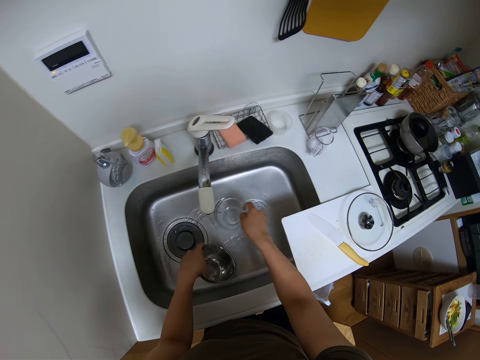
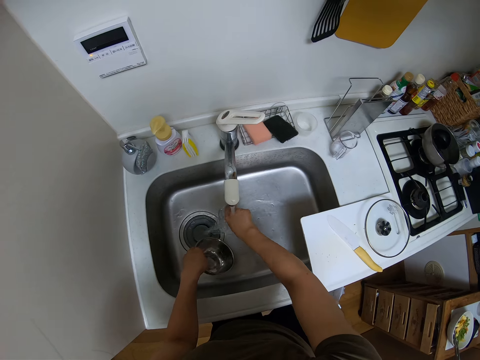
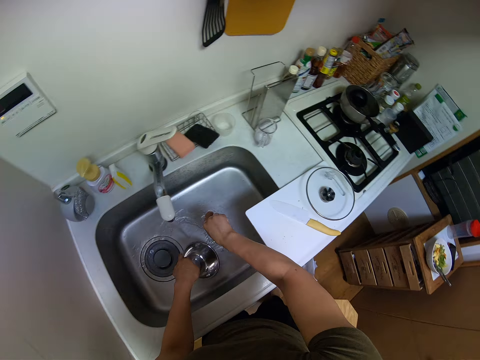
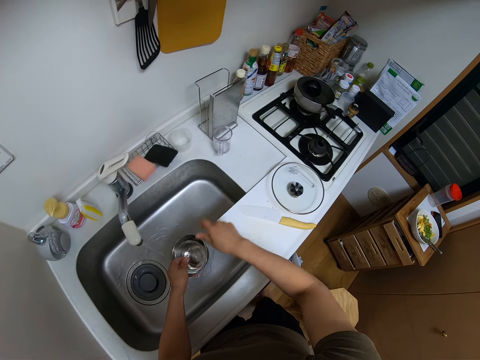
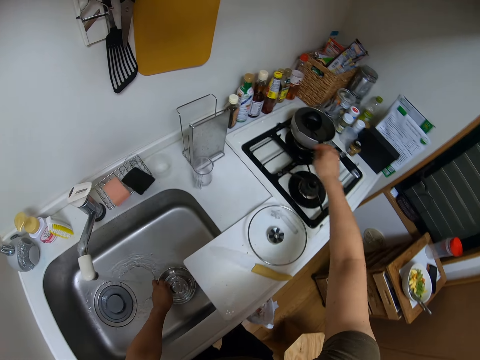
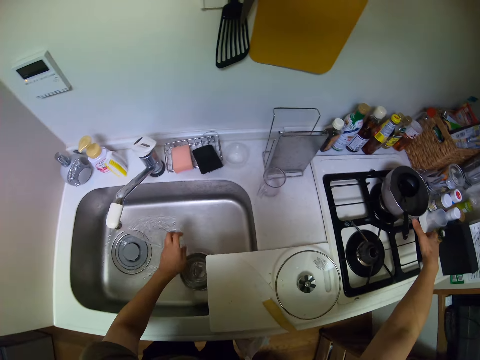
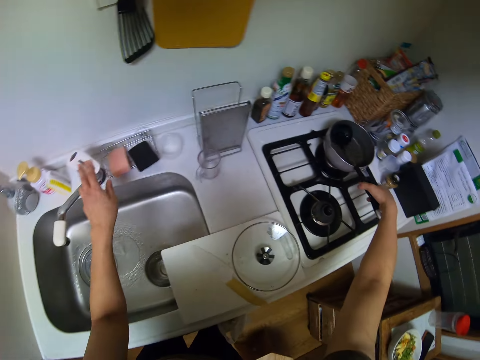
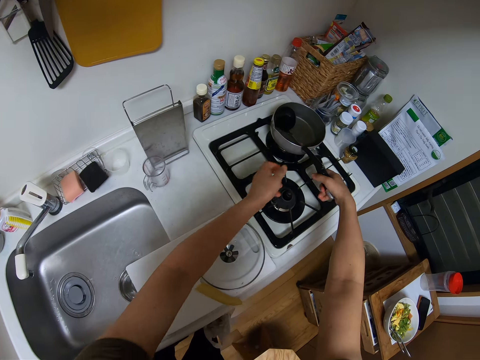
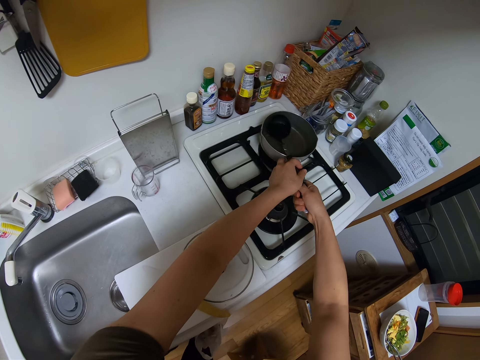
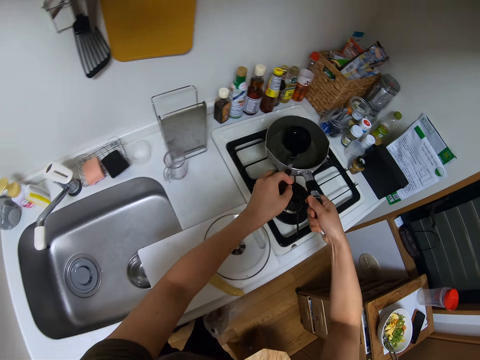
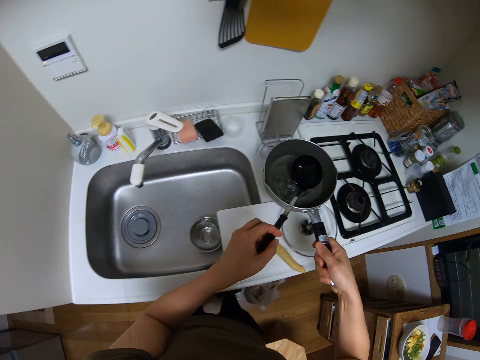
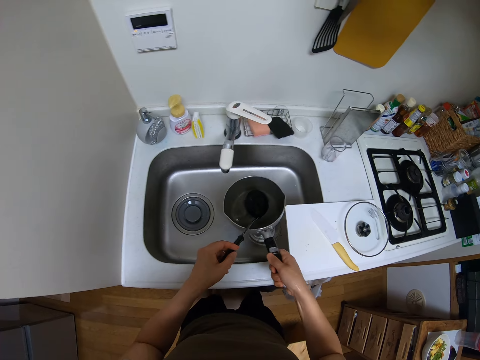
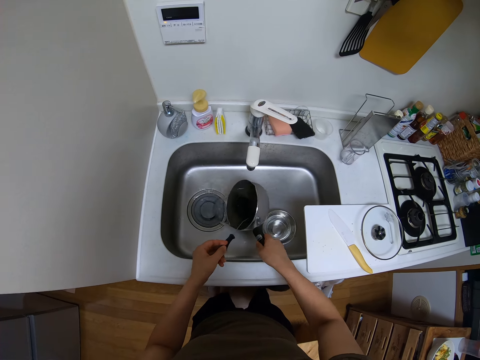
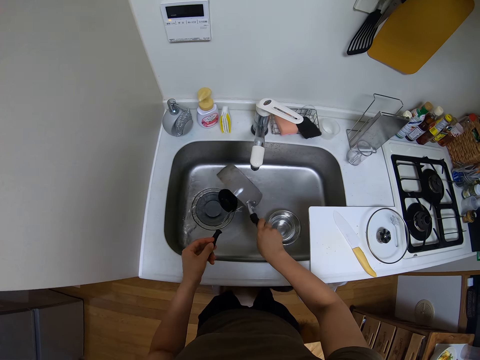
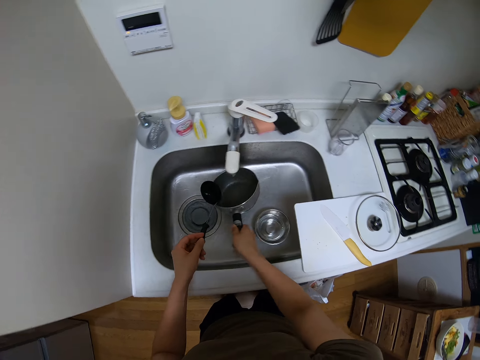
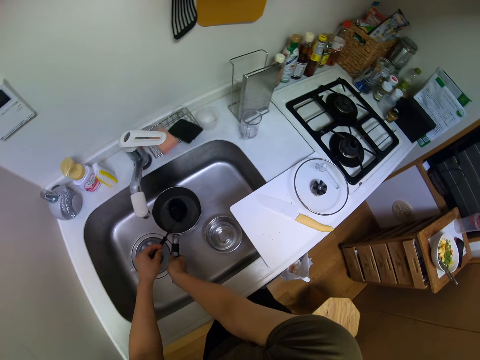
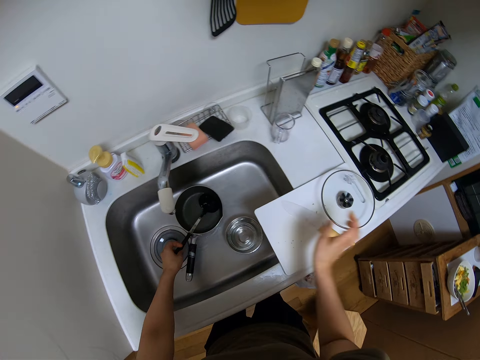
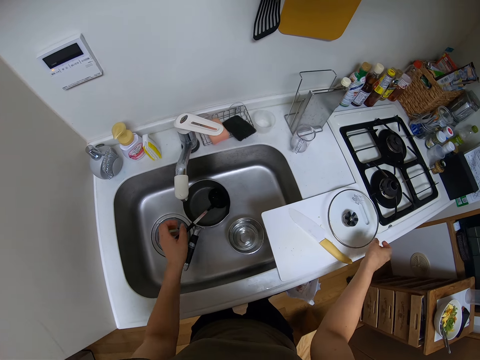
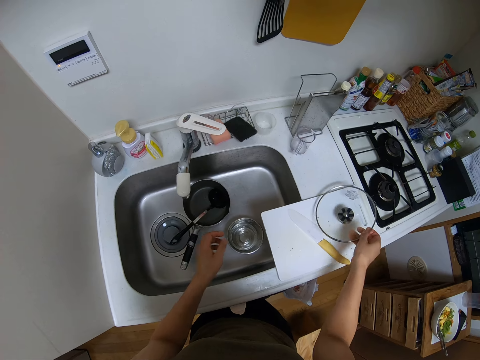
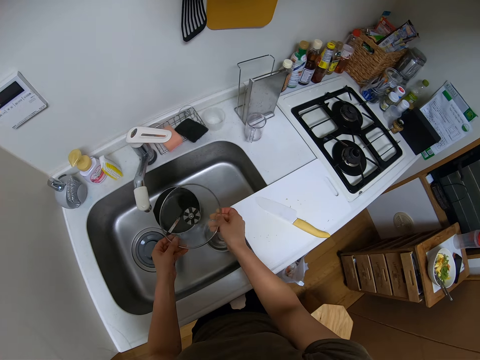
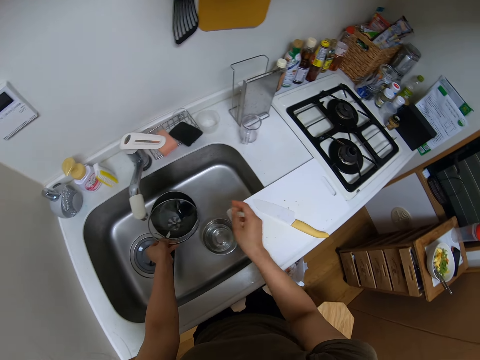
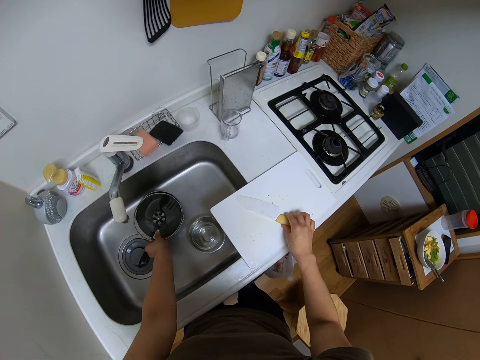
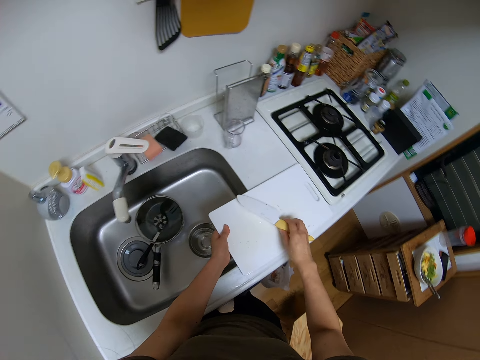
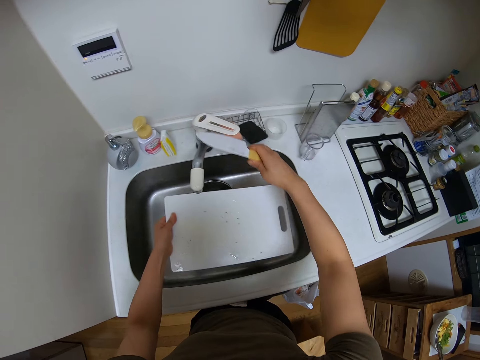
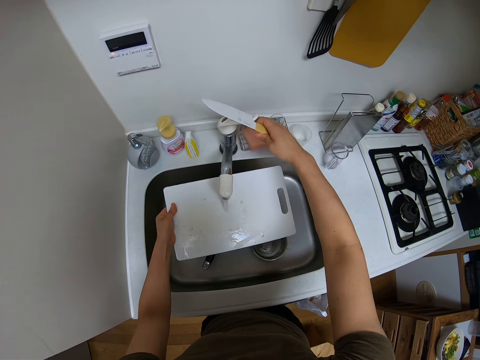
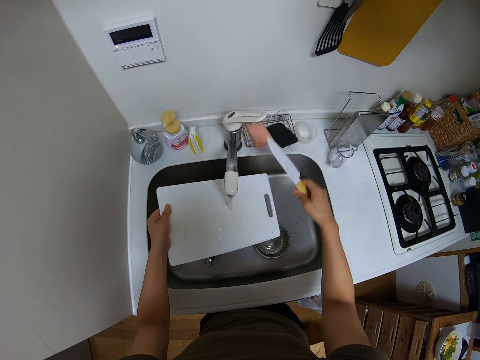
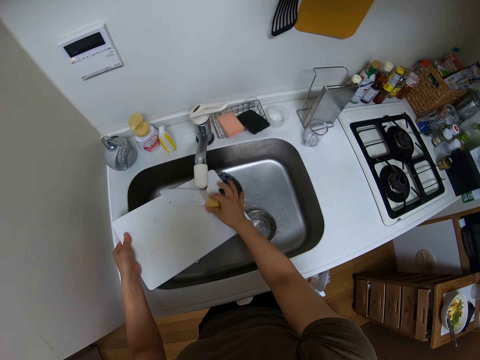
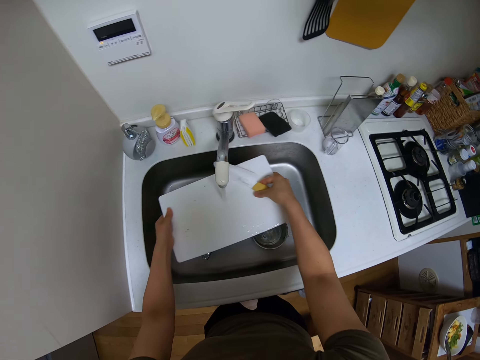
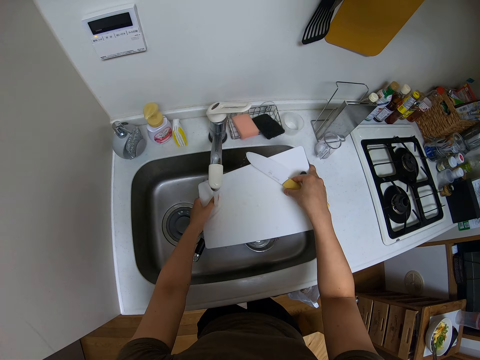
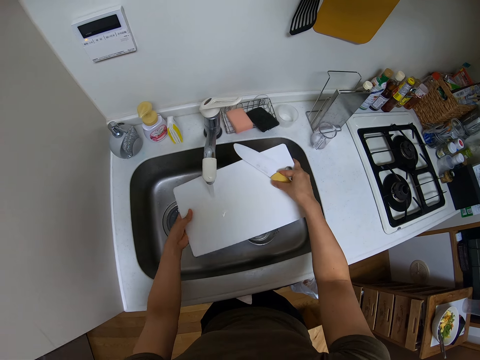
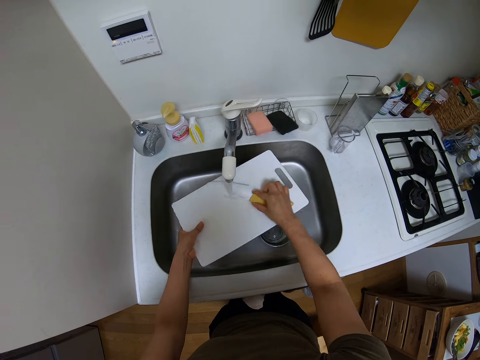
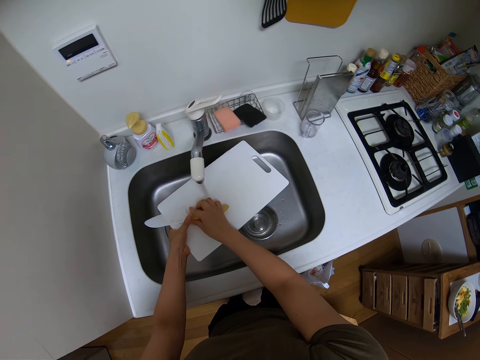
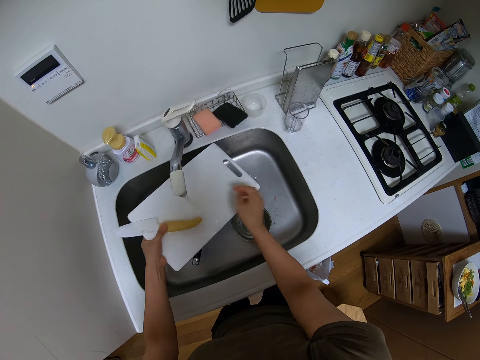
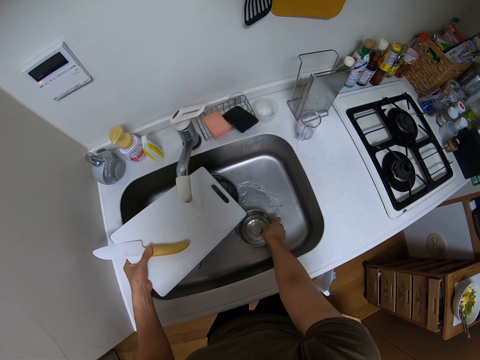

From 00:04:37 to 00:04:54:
The camera wearer rinses the glass bowl. They hold a stainless steel bowl. They put the two bowls together. They place the two bowls inside the sink. They turn the faucet off. They hold a cooking pot. They pick the cooking pan. They hold the cooking pot and a skimmer. They pour water off the cooking pot into the sink. They hold the skimmer. They put the cooking pot and the skimmer inside the sink. They pick up the lid. They place the lid on top of the cooking pot. They pick up a cutting board and a knife. They turn on the faucet. They hold the cutting board and knife. They rinse the cutting board and knife.

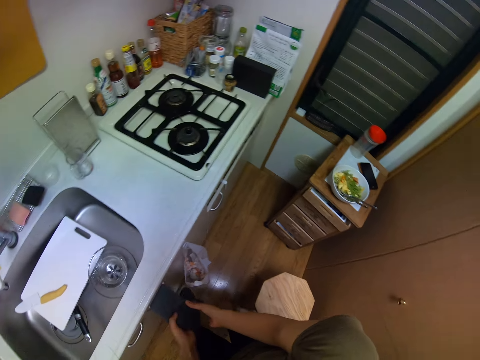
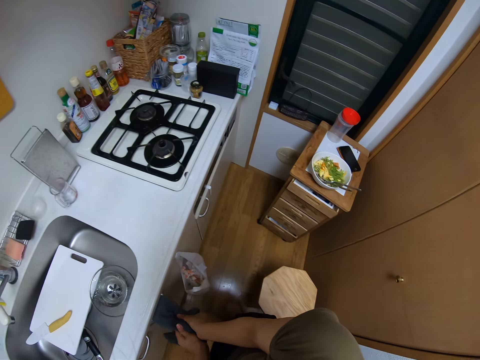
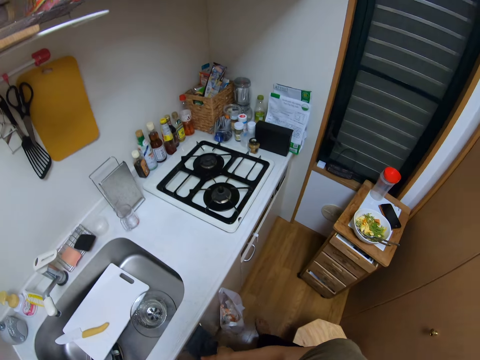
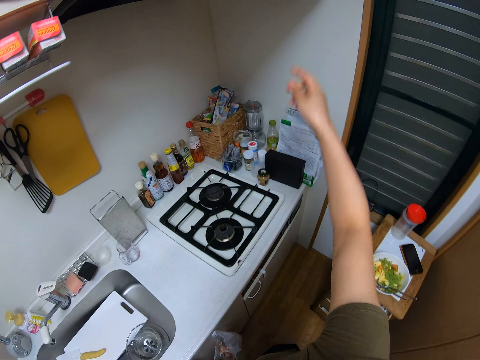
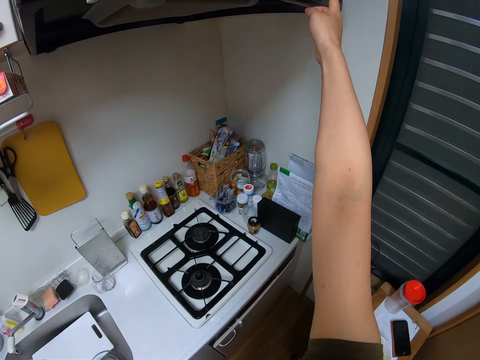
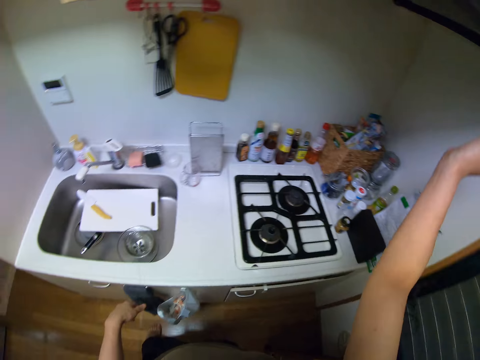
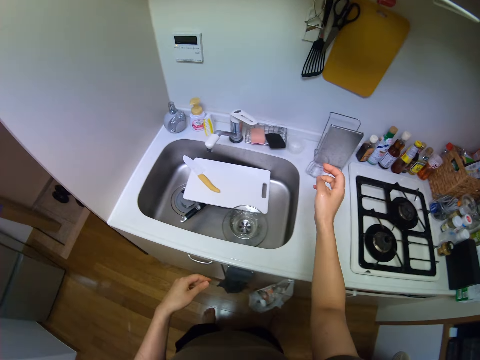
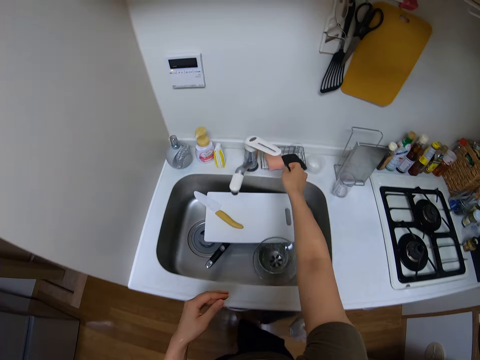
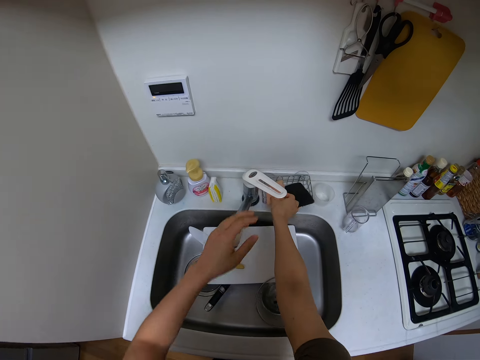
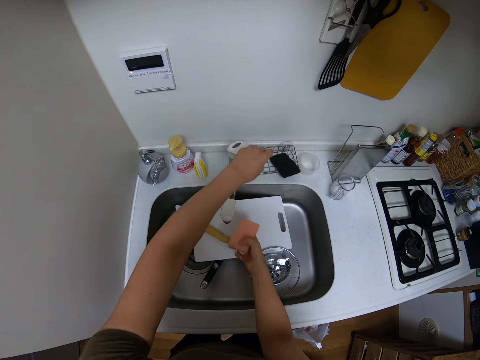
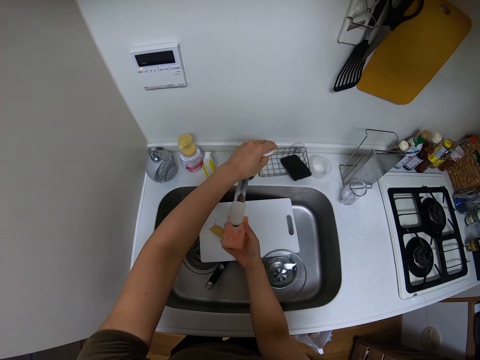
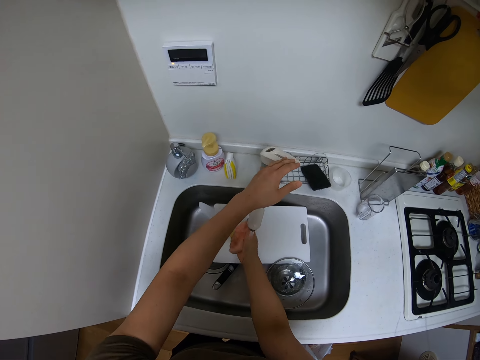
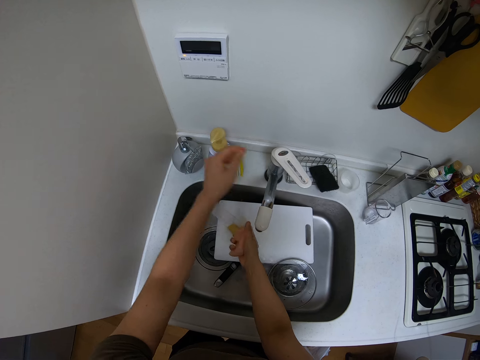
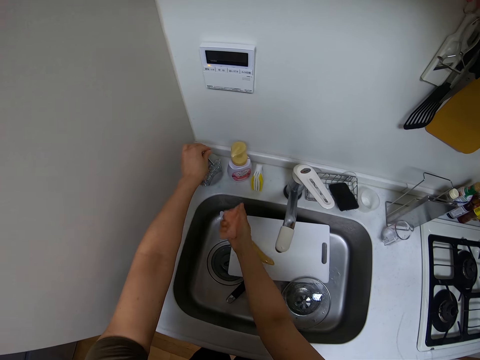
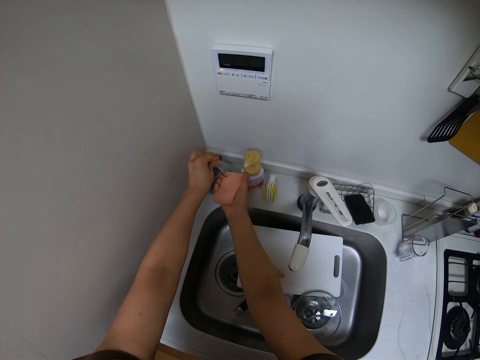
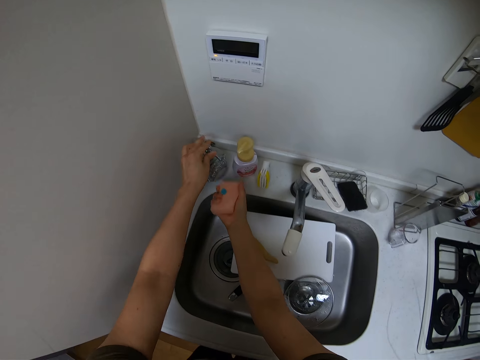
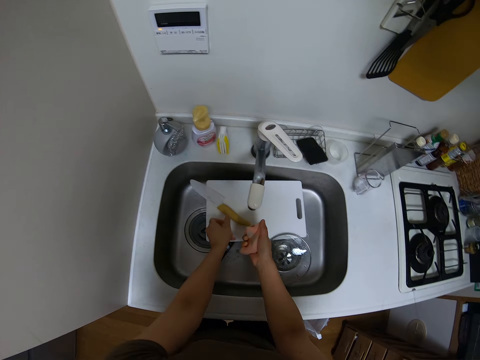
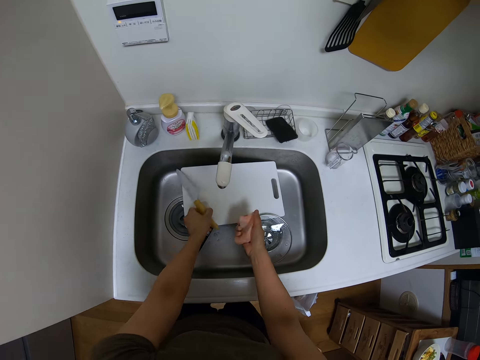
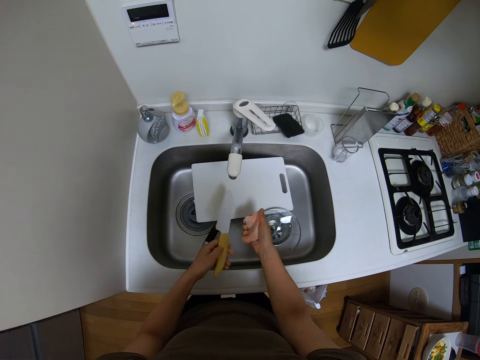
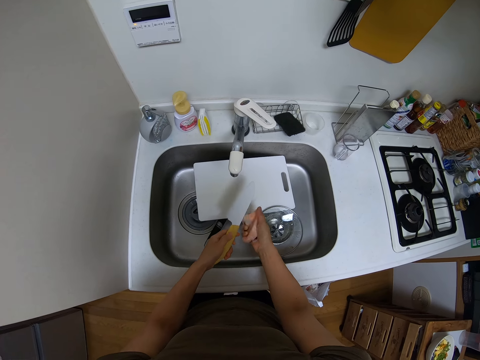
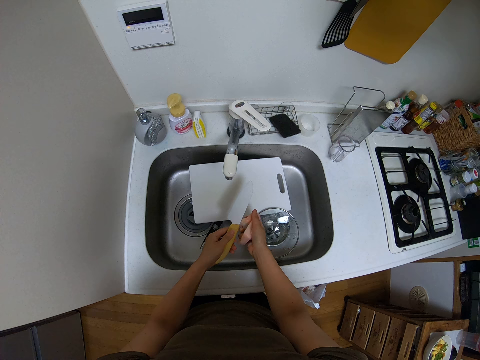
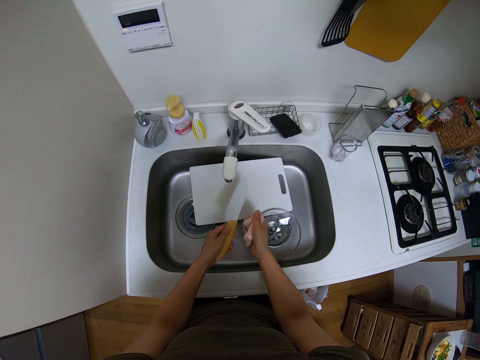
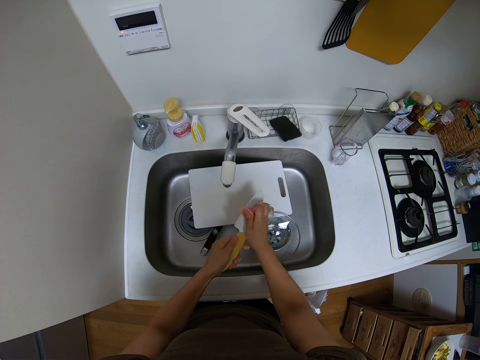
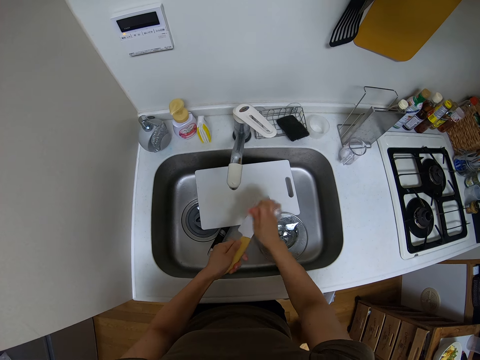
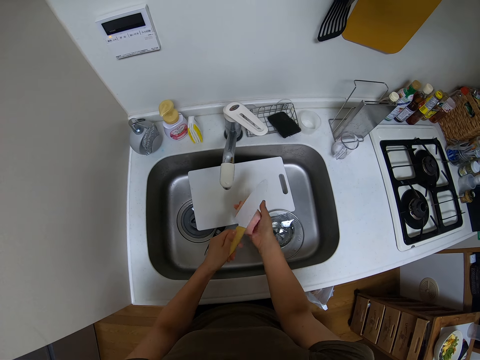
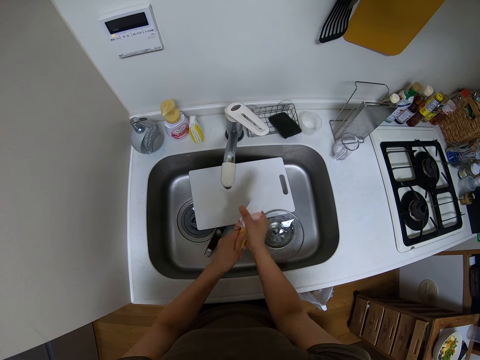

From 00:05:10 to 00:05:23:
The camera wearer wipes the hands with a napkin. They operate the food extractor hood. They press something. They grab a scouring pad. They hold the scouring pad and turn on the faucet. They turn off the faucet. They hold the scouring pad. They hold it again. They dispense soap on the scouring pad. They pick up a knife. They squeeze the scouring pad and hold the knife. They clean the knife with the scouring pad.
